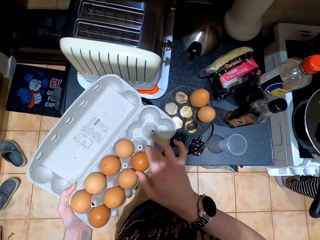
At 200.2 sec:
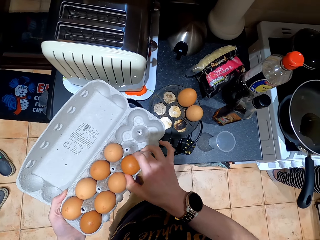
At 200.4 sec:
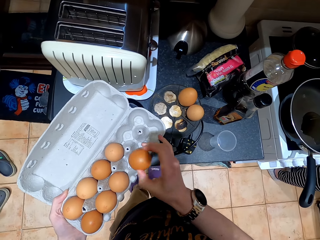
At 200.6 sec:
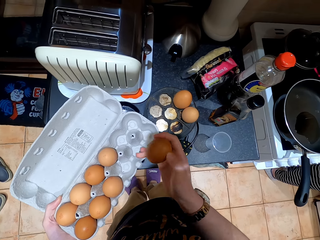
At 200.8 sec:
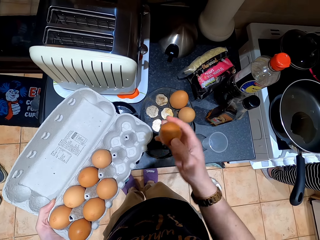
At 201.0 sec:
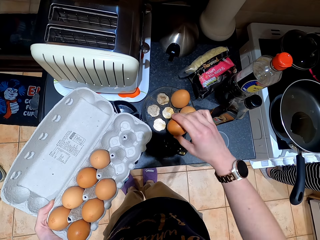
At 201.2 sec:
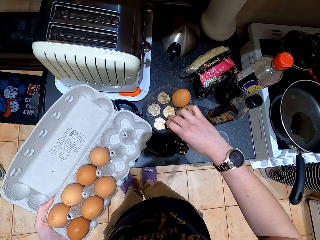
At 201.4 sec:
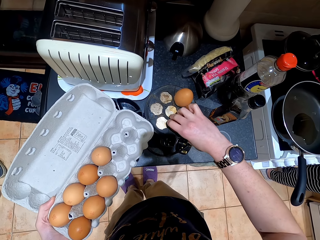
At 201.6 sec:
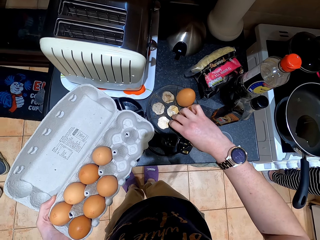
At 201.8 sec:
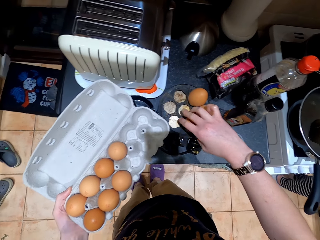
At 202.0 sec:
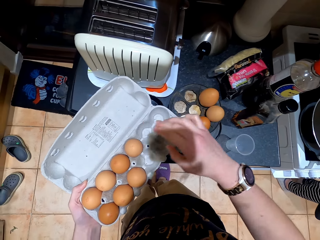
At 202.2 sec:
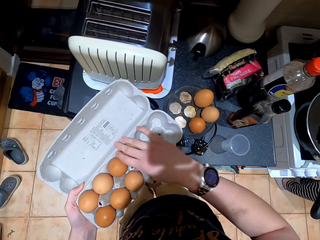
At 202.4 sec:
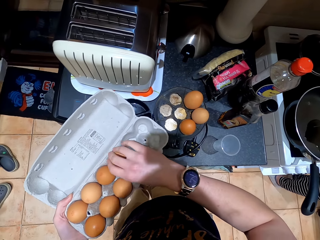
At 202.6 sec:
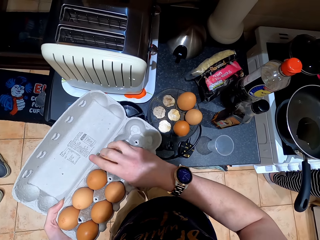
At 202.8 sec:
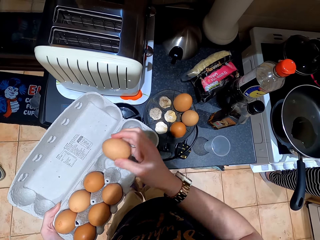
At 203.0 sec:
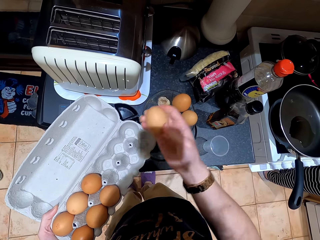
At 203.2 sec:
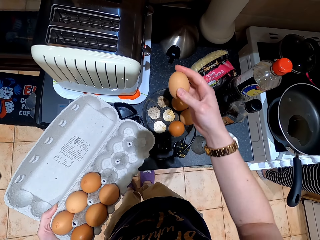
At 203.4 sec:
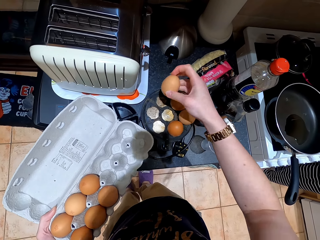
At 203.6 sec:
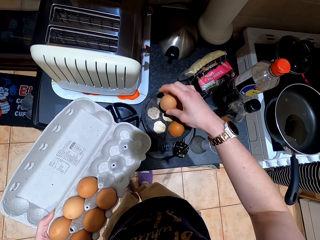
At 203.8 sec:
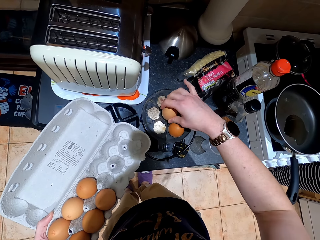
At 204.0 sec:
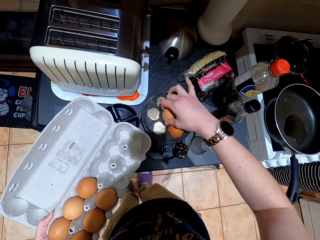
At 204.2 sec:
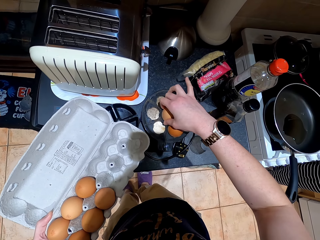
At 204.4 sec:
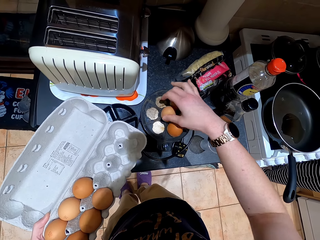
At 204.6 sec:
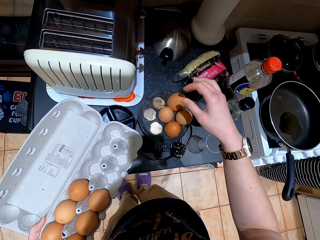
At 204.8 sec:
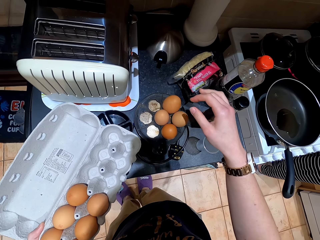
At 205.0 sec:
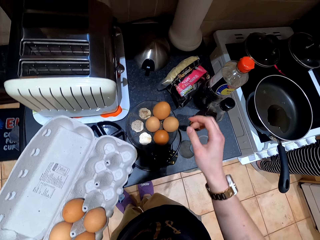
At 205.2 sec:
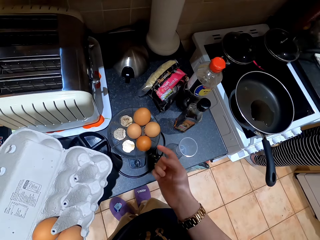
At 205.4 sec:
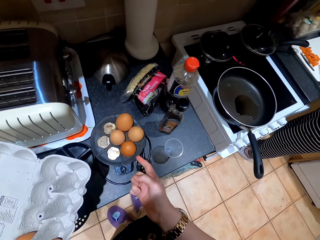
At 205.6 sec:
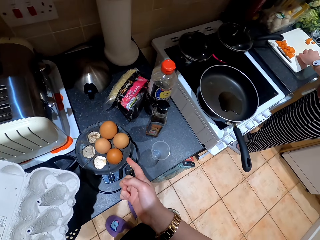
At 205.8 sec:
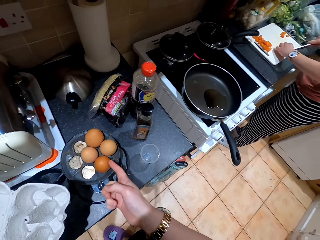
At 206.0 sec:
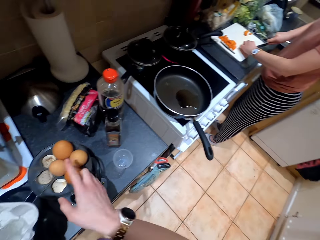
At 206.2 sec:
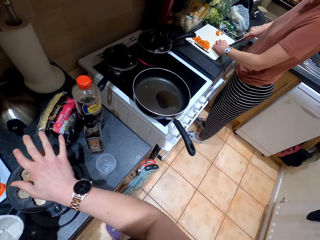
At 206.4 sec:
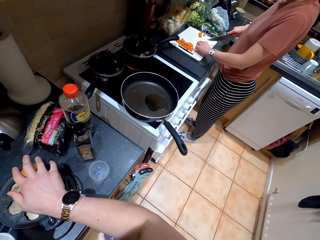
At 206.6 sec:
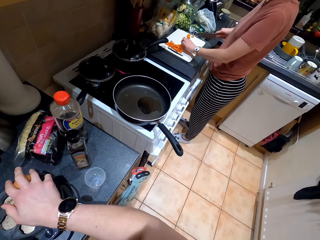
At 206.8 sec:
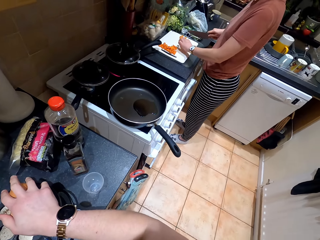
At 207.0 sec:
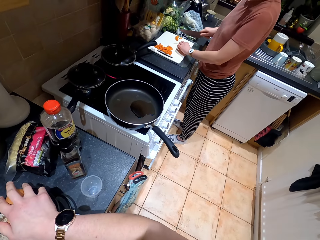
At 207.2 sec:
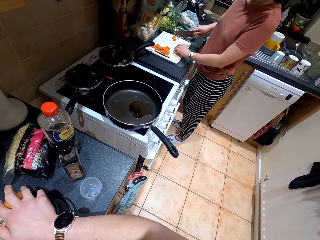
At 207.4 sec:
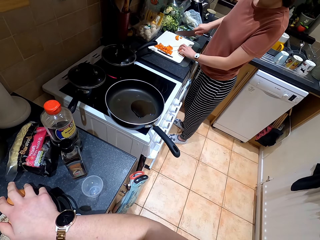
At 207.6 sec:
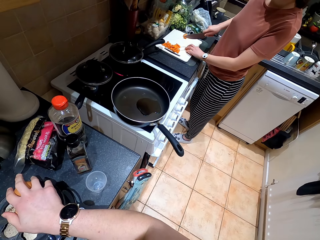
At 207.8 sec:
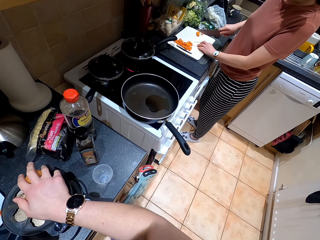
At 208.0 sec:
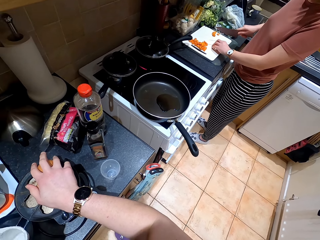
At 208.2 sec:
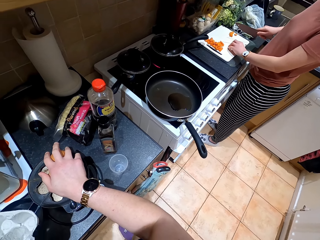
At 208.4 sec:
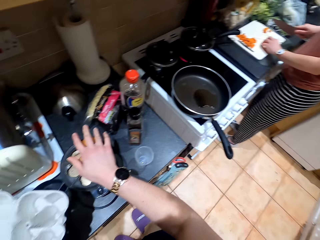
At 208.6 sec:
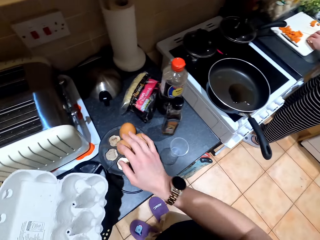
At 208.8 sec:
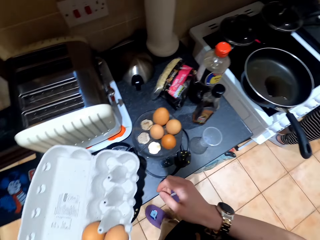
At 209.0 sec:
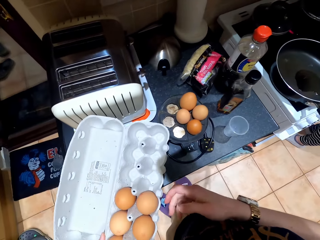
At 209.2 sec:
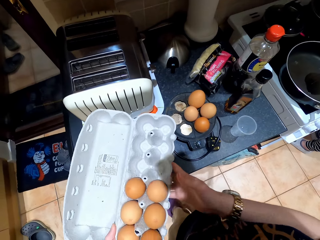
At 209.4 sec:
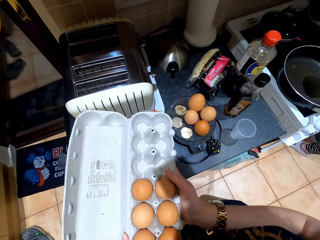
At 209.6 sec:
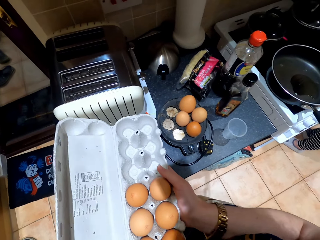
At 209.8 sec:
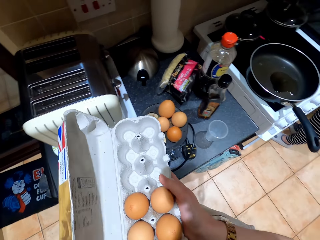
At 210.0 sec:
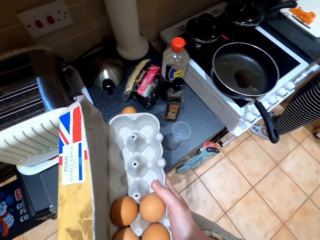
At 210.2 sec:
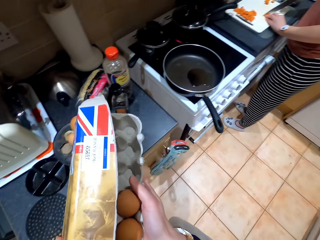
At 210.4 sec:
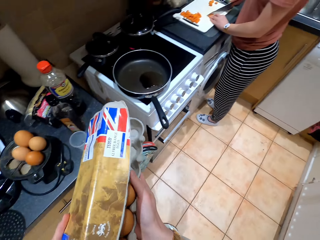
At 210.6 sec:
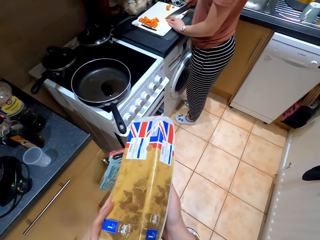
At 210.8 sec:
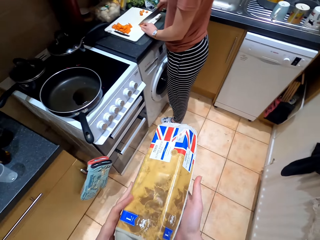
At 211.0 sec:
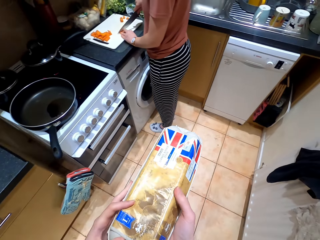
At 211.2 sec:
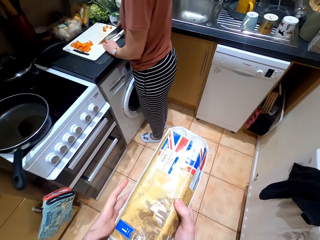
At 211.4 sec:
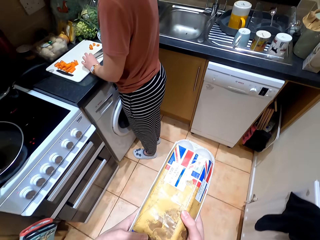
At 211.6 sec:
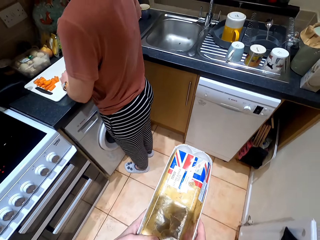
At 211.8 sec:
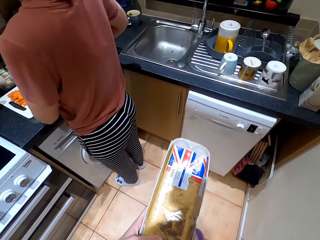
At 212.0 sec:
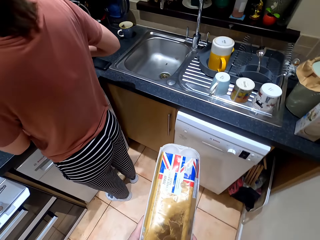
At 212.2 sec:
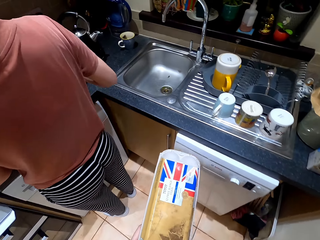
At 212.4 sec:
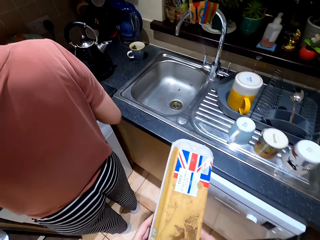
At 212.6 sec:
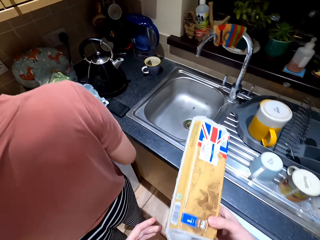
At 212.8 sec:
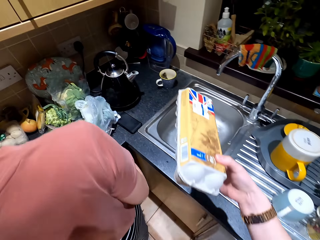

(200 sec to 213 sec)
The camera wearer picks an egg with a hand from the tray. They place the egg on the boiling tray. They pick an egg with a hand from the tray. They place the egg on the boiling tray. They converse with a woman. They place a hand on the eggs. They cover the tray. They walk around the kitchen.

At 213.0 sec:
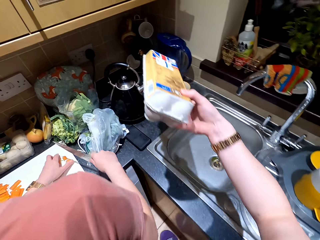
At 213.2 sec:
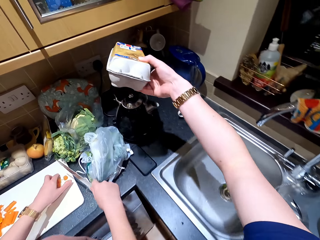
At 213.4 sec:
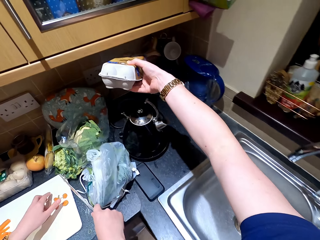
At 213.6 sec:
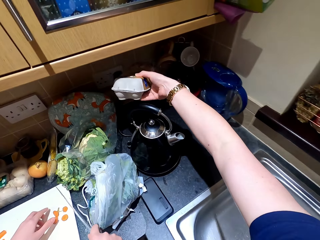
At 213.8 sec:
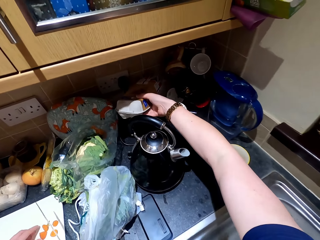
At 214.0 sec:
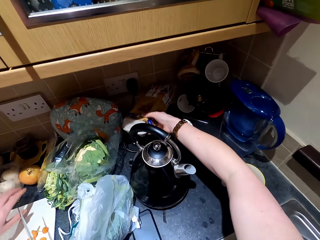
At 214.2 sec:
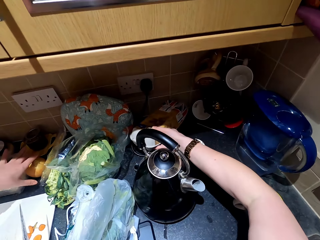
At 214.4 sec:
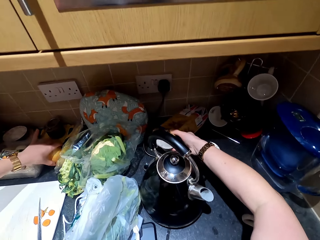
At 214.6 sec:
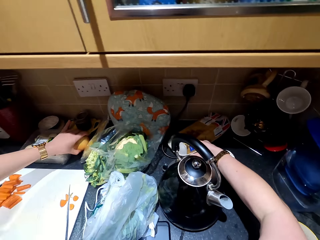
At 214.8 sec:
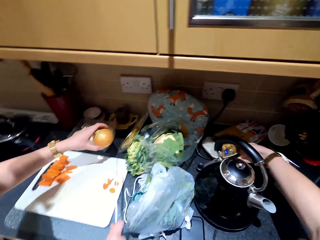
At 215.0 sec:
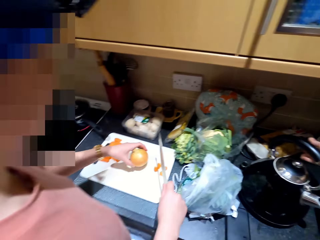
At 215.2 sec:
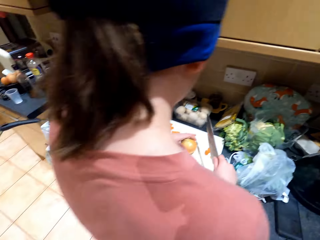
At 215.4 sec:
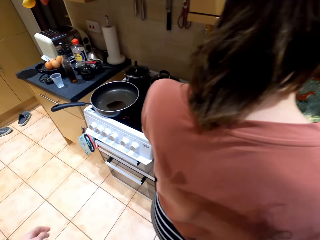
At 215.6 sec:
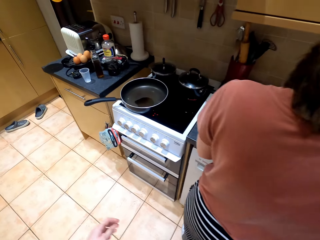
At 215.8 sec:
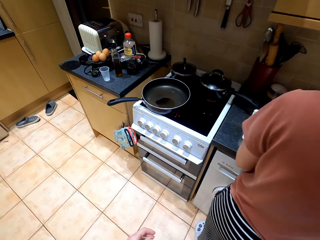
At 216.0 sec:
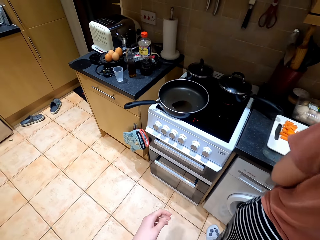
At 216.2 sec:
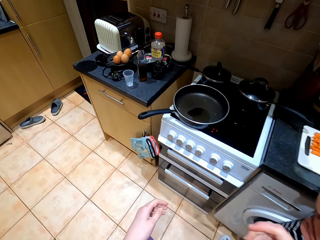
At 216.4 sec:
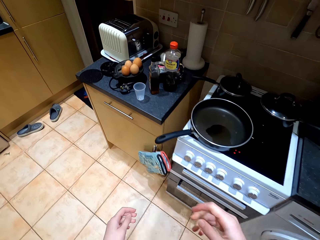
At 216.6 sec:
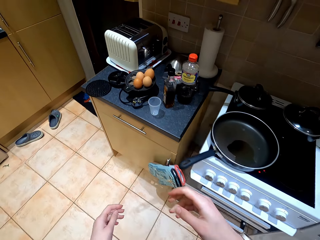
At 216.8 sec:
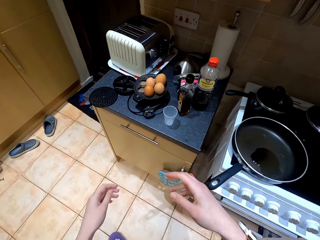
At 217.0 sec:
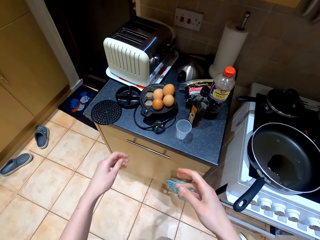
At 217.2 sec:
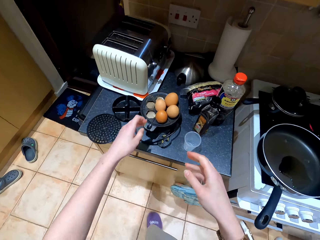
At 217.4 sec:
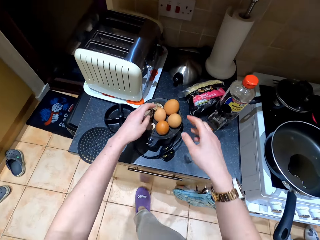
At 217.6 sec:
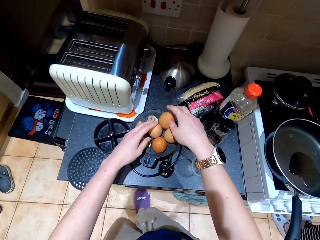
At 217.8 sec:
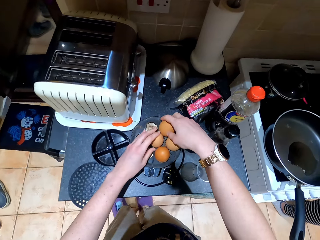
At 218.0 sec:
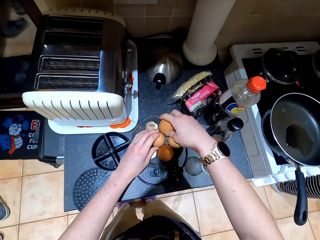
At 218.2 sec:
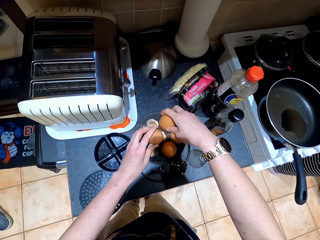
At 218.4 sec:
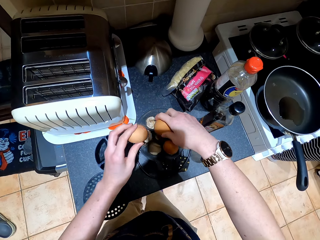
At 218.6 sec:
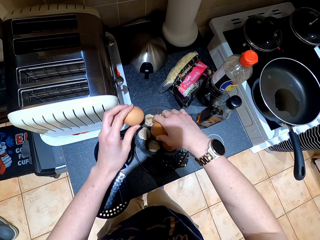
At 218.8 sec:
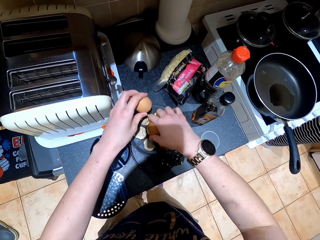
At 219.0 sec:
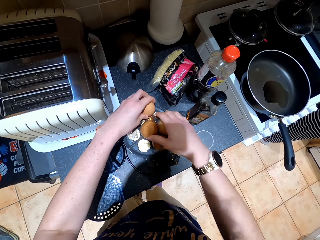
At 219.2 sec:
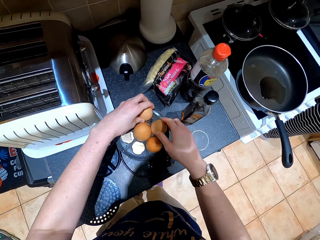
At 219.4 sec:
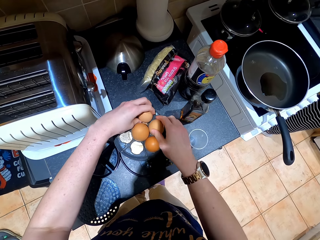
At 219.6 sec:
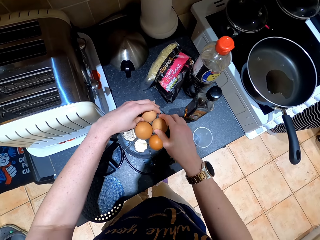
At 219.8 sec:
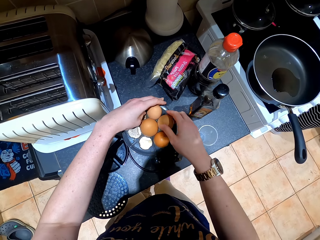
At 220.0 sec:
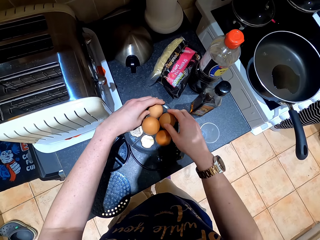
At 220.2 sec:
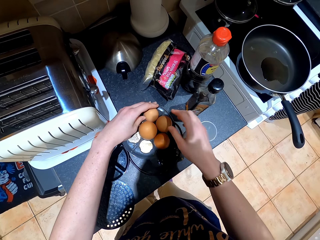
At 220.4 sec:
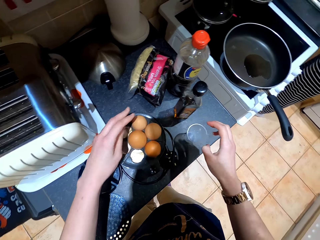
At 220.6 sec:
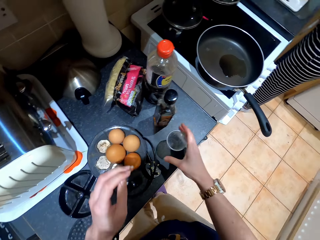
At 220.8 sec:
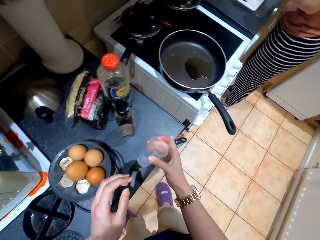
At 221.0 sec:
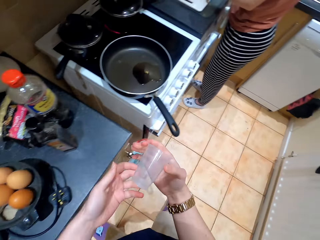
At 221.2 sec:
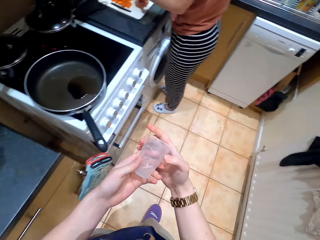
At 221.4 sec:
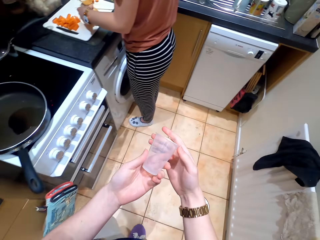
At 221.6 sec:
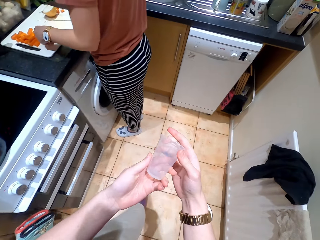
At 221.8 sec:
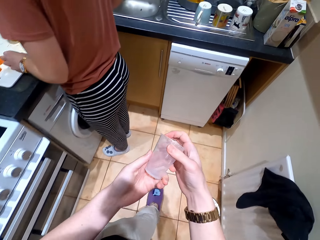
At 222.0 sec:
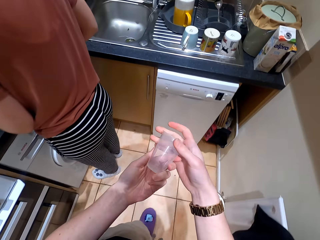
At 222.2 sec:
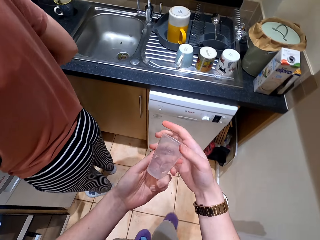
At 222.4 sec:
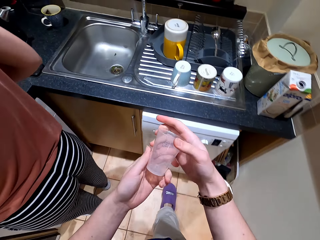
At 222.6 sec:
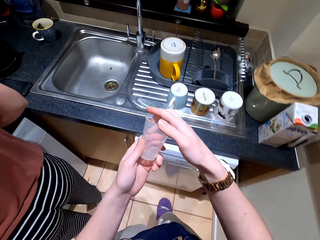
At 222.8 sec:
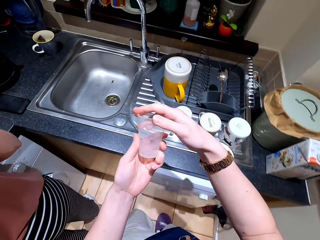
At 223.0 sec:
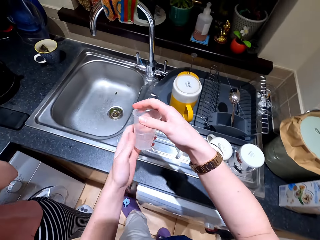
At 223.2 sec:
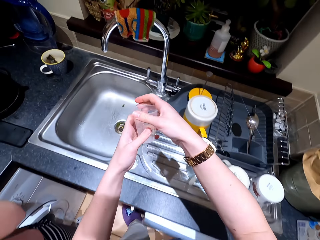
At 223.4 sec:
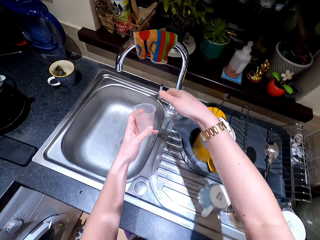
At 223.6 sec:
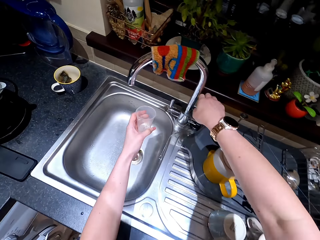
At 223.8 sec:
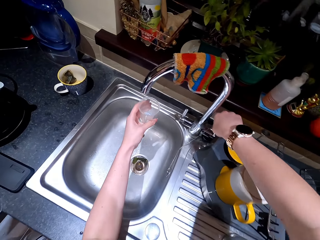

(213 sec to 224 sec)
The camera wearer puts the tray on the kitchen counter. A person picks an onion from the counter top. The camera wearer places the onion on the chopping board. They walk around the kitchen. They place hands on the eggs. They pick up the eggs on something. They put the eggs on something. They arrange the eggs on the boiling tray. They pick a measuring cup from the counter top. They walk around the kitchen.
